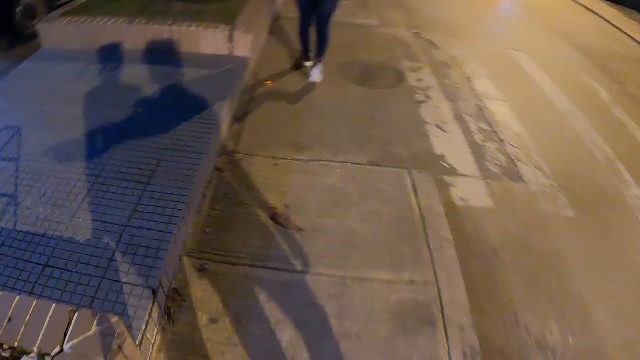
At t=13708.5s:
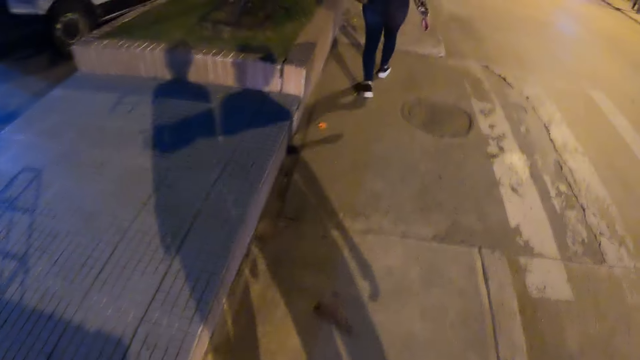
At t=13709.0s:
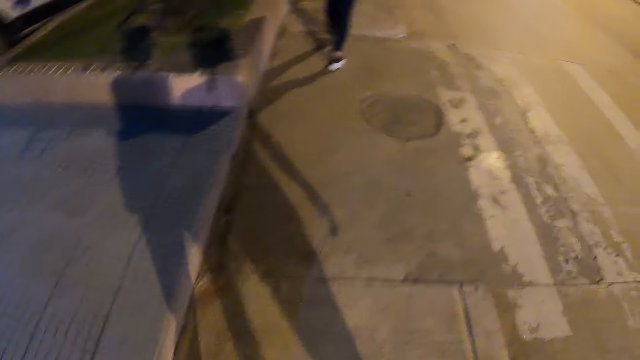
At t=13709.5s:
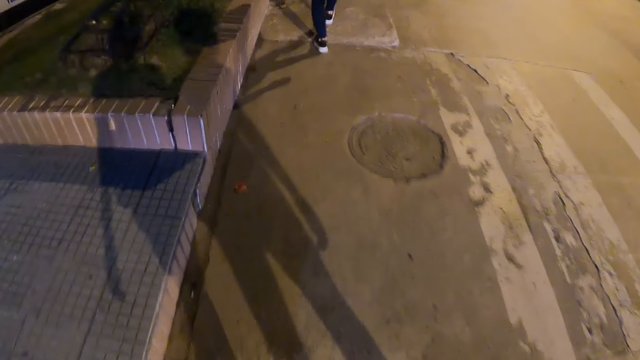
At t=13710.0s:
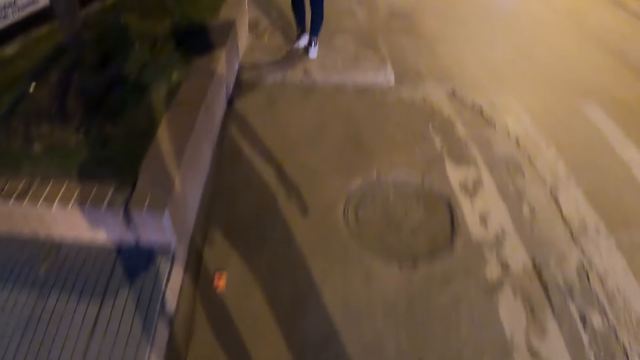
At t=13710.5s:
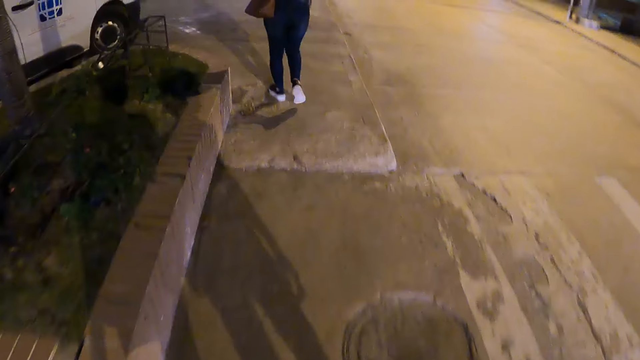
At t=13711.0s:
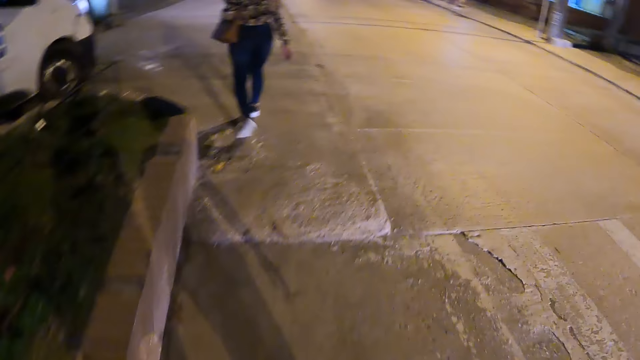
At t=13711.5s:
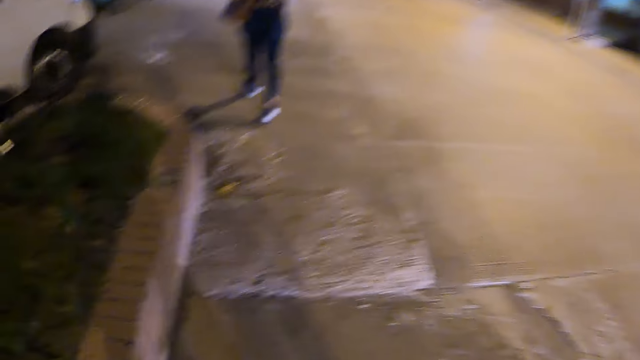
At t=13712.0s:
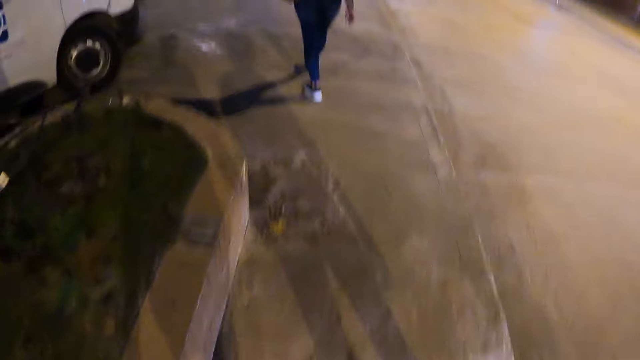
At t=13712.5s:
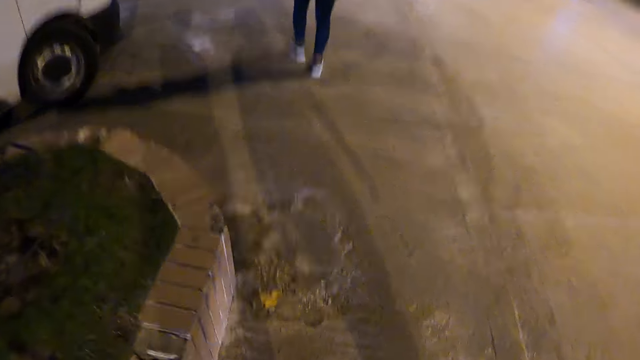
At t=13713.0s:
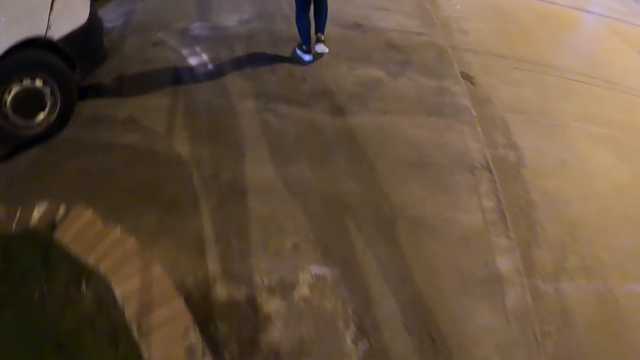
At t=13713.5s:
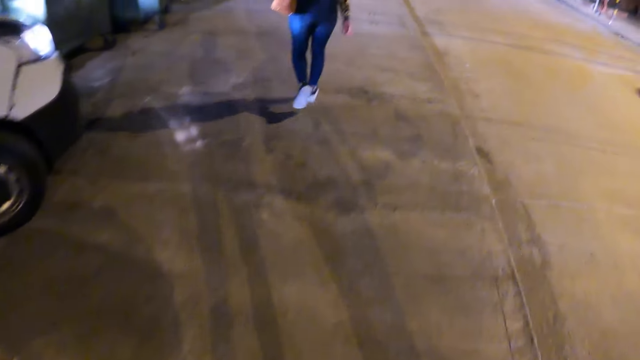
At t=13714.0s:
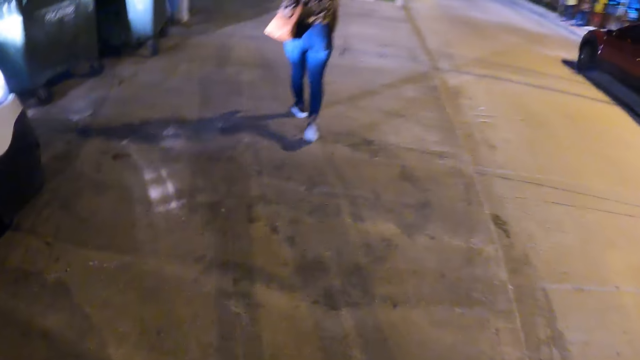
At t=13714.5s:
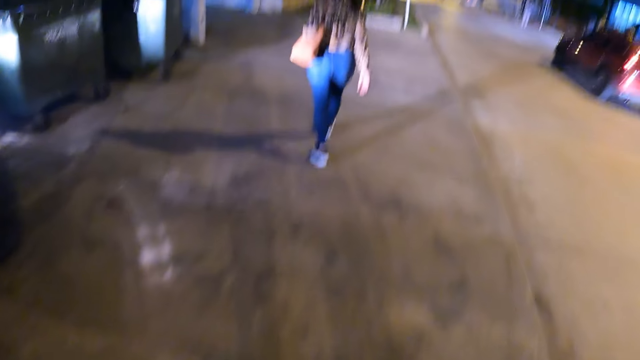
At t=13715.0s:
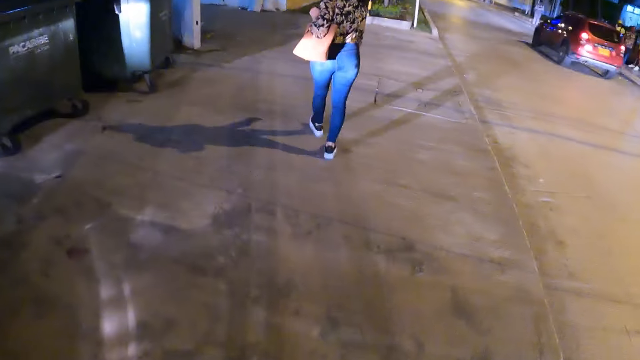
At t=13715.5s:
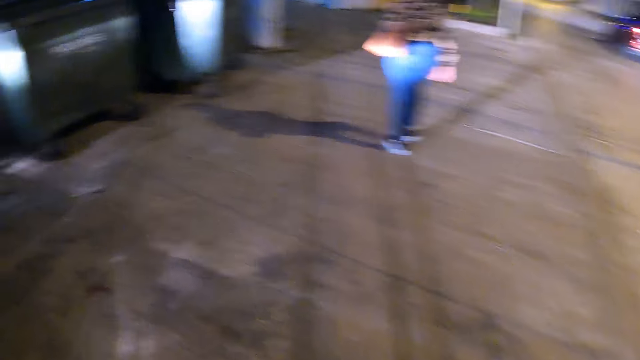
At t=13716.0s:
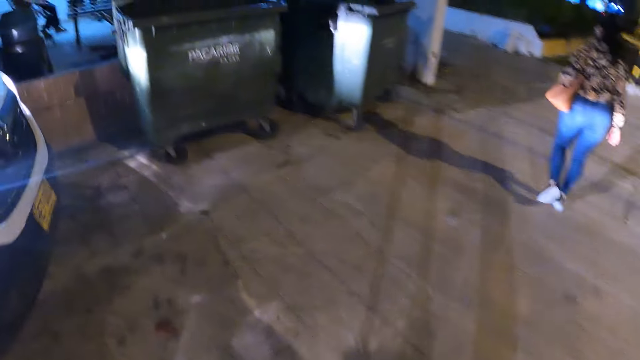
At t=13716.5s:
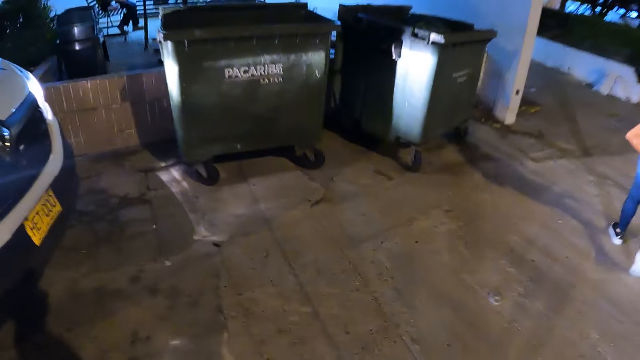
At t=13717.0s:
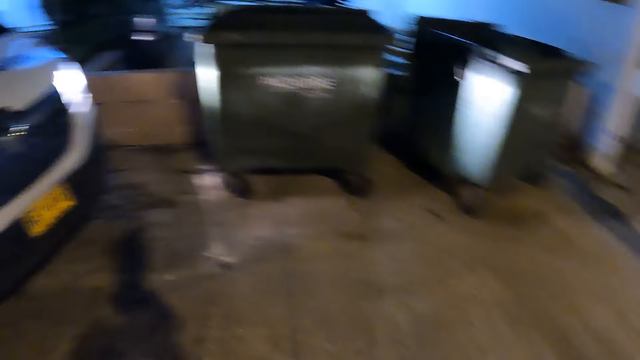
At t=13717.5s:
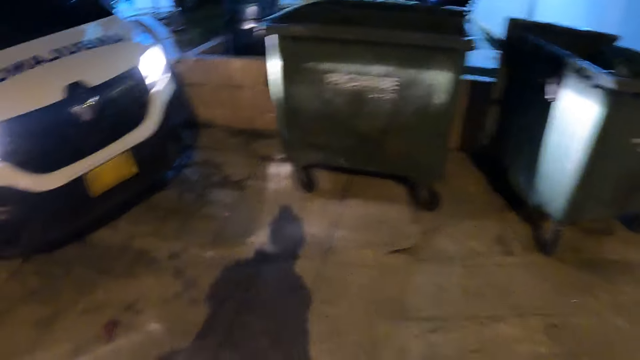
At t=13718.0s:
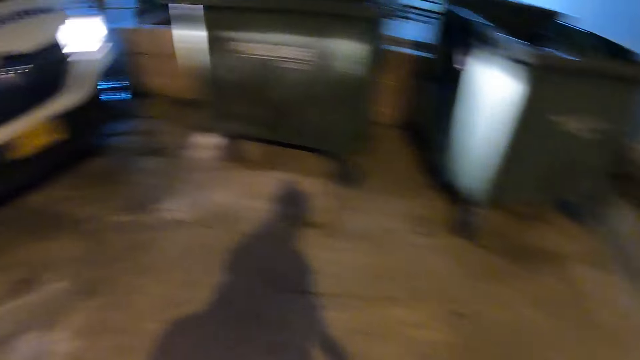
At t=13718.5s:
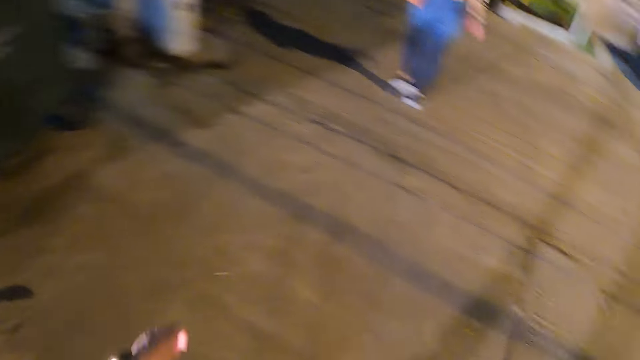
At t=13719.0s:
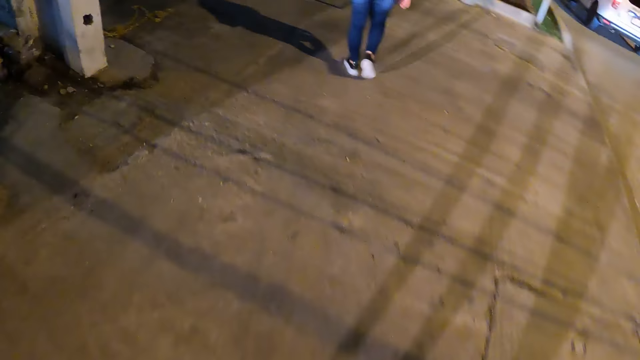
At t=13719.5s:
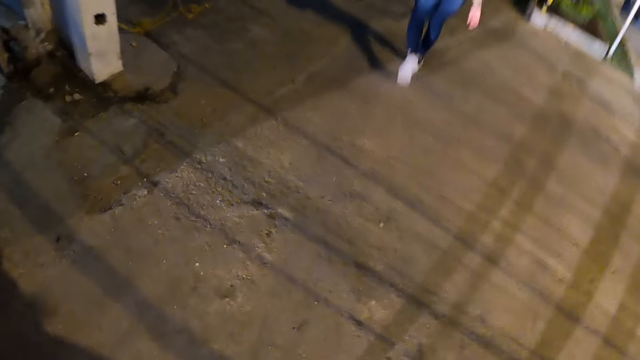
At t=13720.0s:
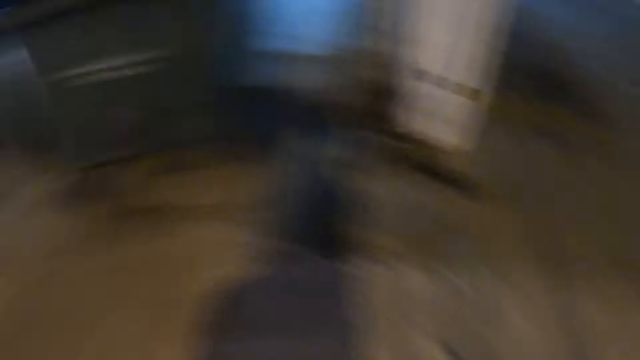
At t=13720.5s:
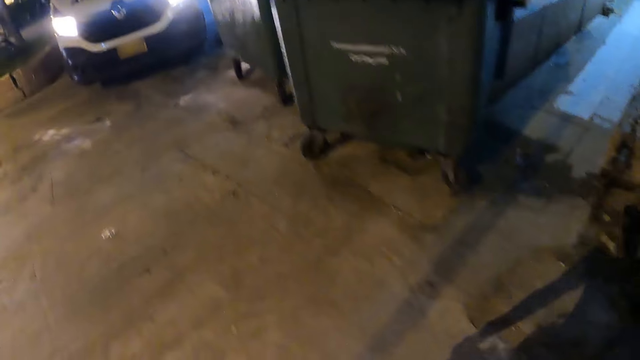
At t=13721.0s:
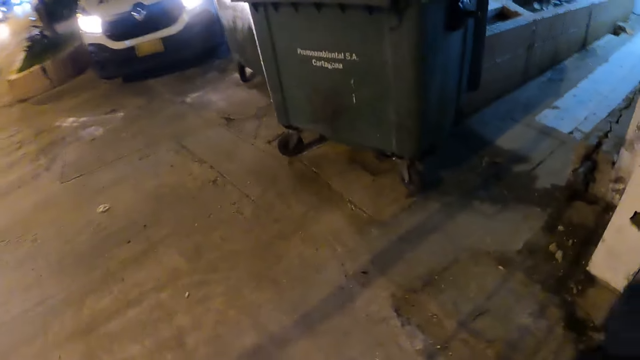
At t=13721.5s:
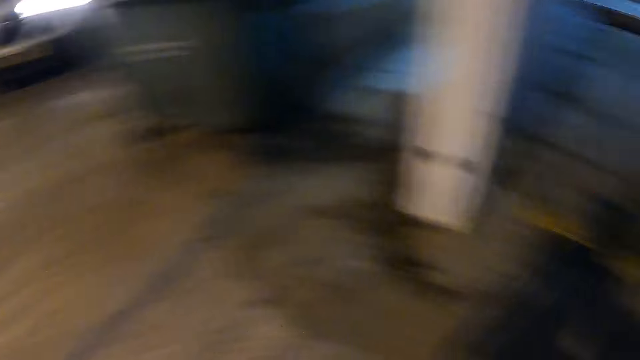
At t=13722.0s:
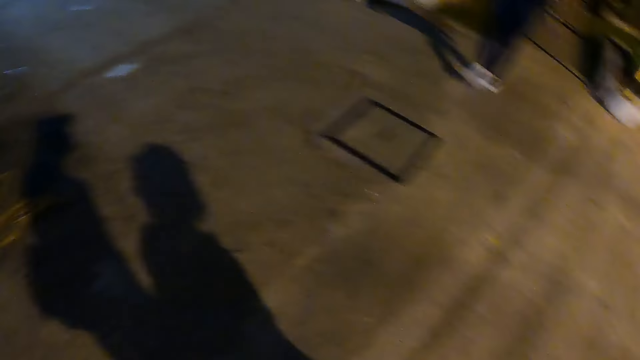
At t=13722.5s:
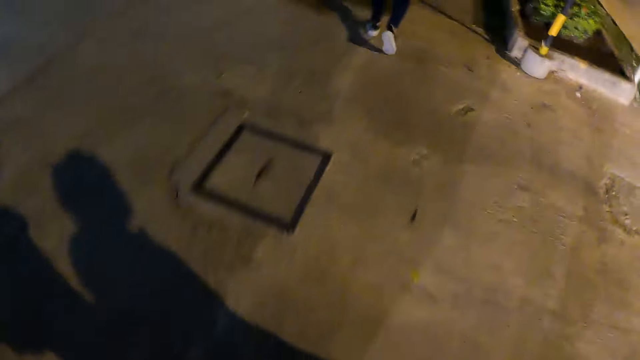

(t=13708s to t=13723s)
The camera wearer looks to the left side. They look back.

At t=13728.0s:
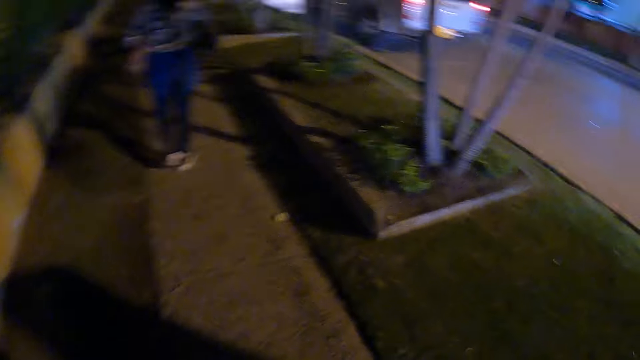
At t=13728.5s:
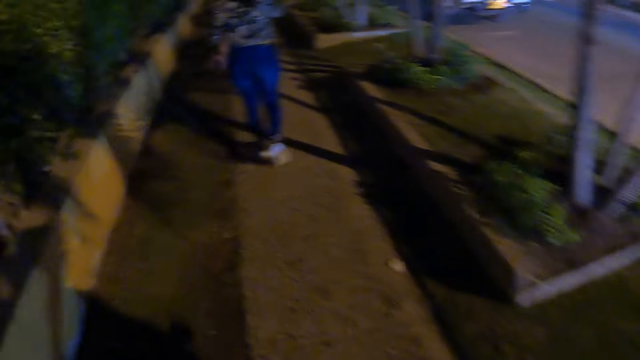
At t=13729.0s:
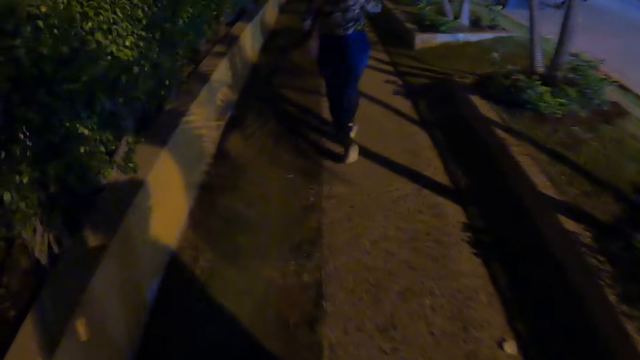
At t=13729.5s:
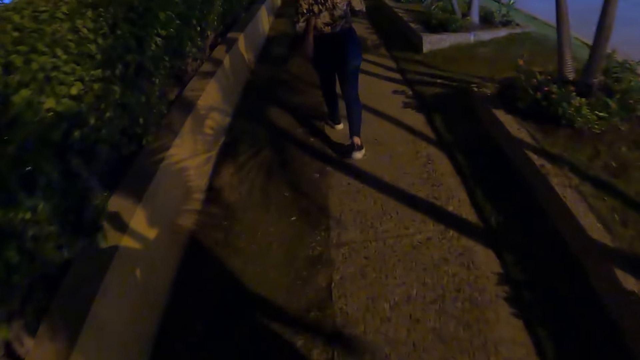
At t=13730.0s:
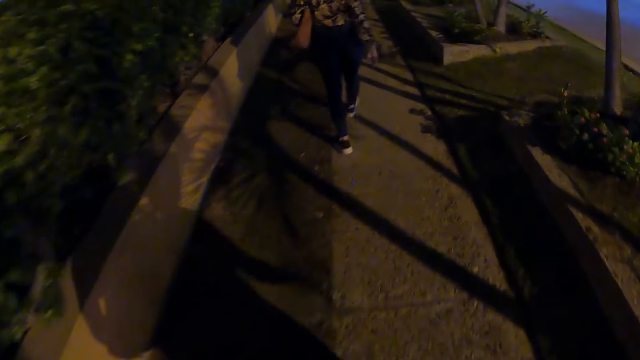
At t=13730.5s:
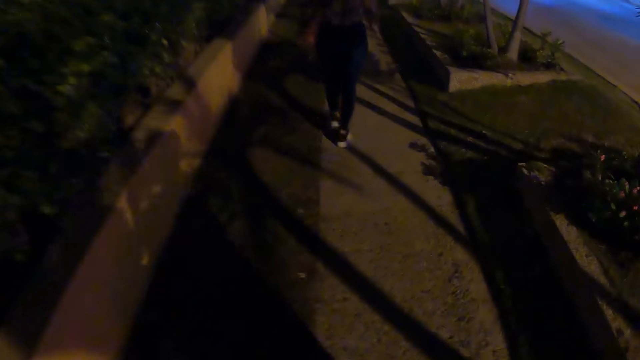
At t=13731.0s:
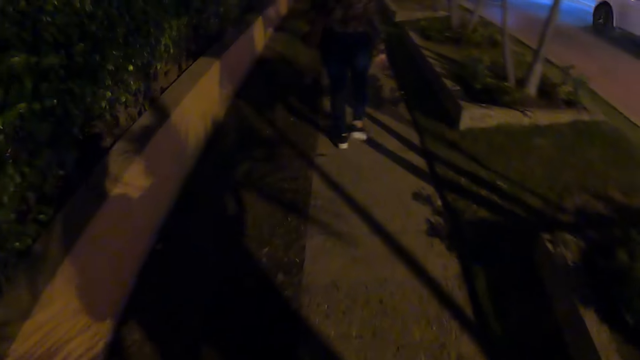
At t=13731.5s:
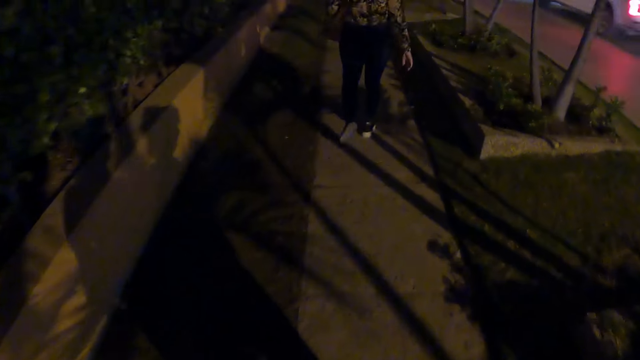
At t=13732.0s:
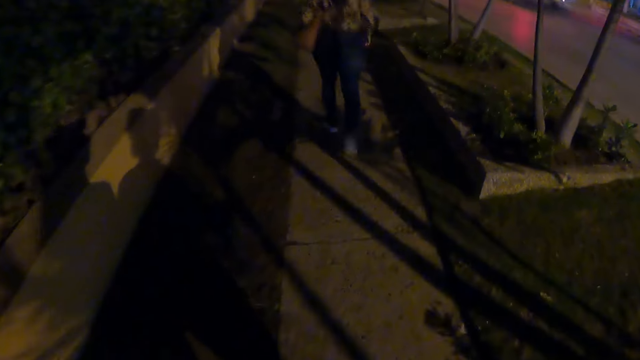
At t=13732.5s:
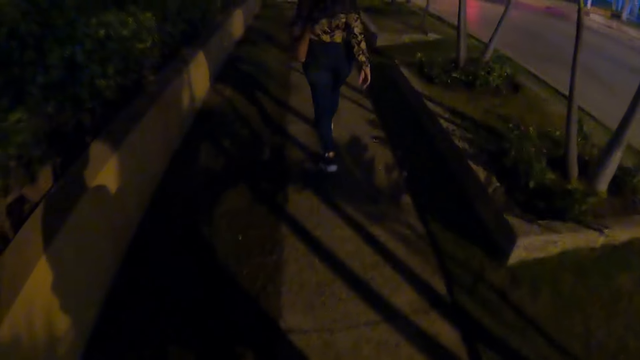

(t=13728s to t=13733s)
The camera wearer lifts the hand.
